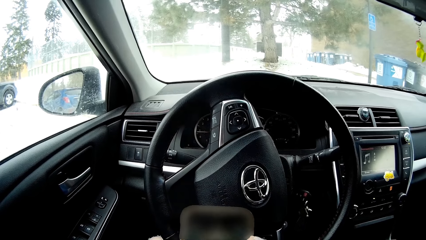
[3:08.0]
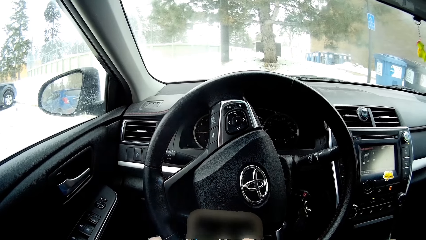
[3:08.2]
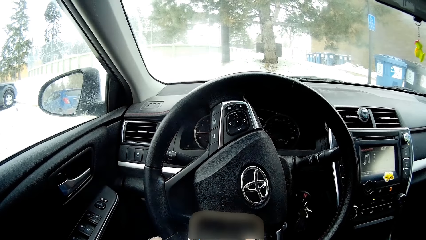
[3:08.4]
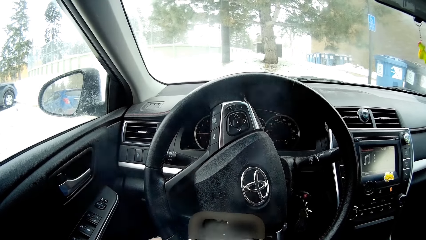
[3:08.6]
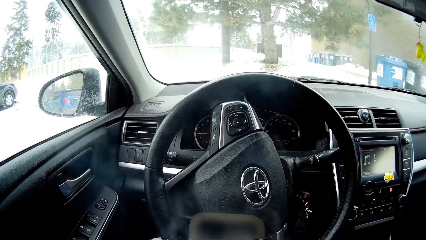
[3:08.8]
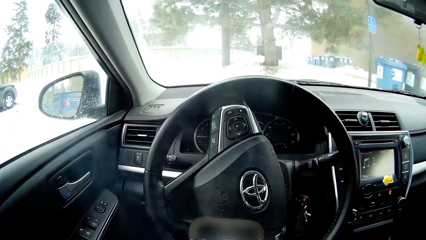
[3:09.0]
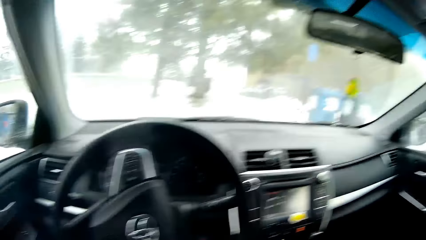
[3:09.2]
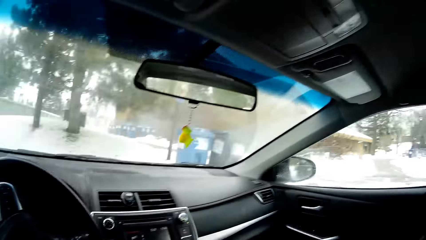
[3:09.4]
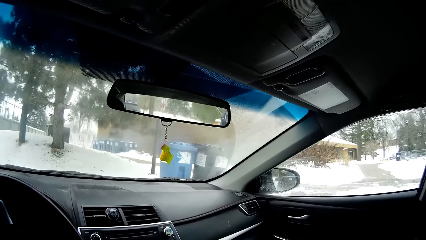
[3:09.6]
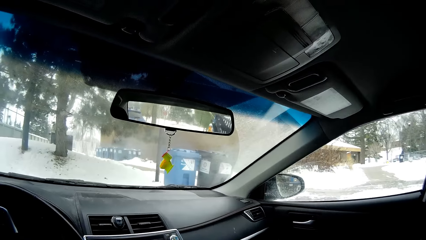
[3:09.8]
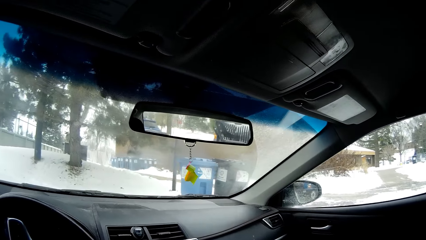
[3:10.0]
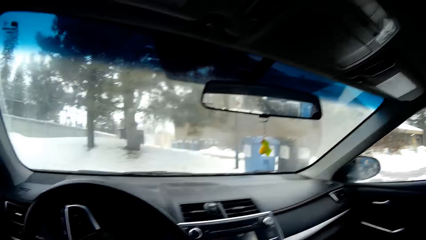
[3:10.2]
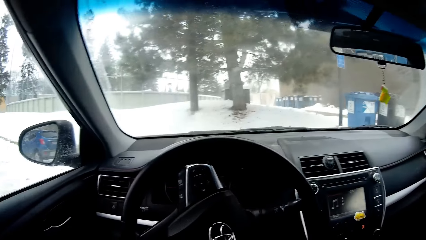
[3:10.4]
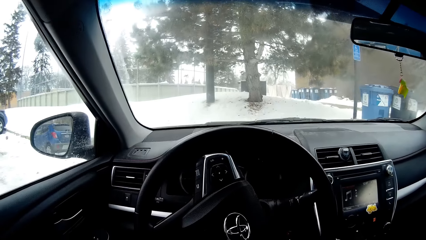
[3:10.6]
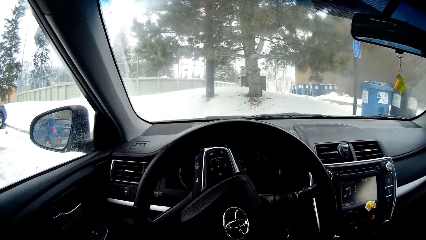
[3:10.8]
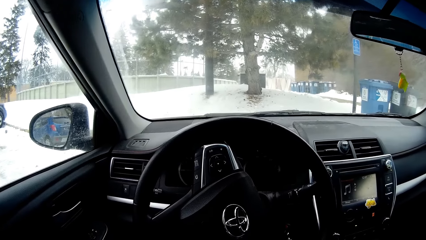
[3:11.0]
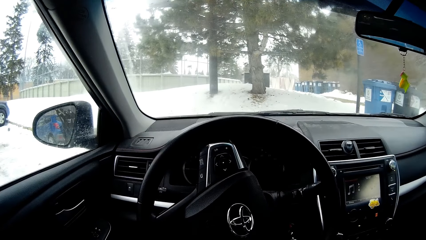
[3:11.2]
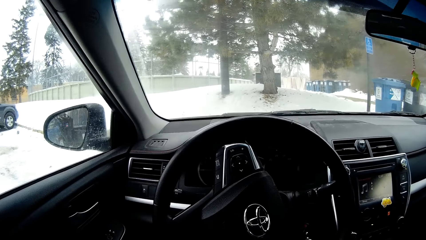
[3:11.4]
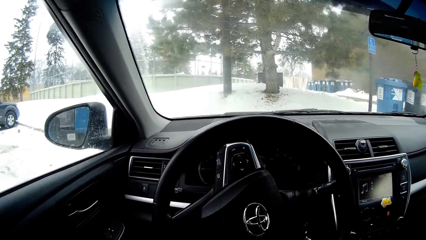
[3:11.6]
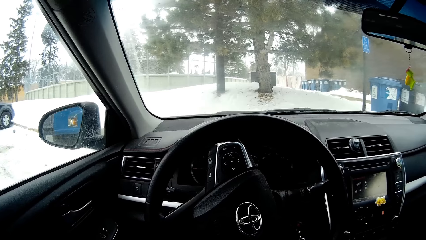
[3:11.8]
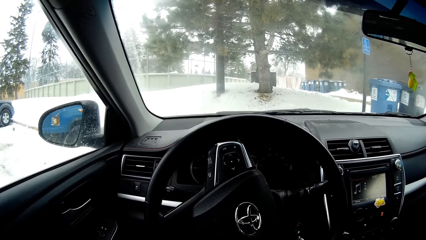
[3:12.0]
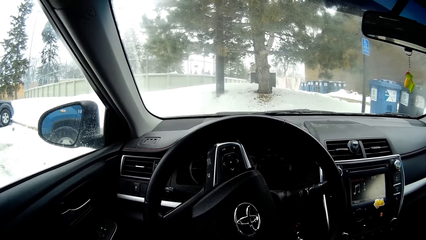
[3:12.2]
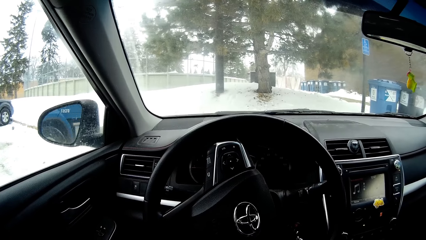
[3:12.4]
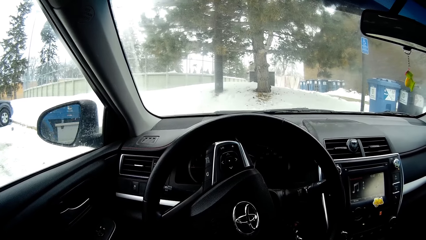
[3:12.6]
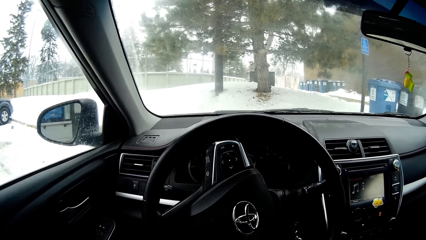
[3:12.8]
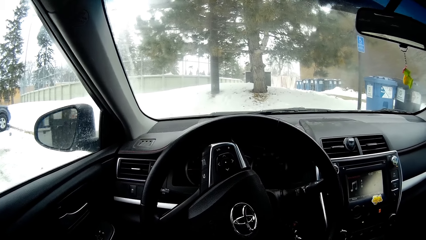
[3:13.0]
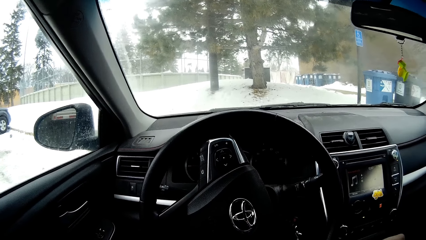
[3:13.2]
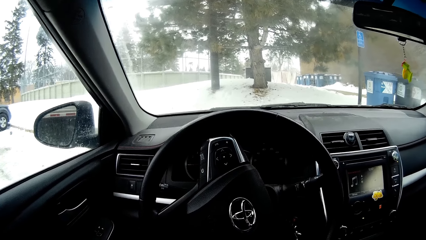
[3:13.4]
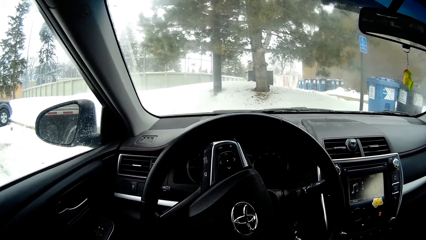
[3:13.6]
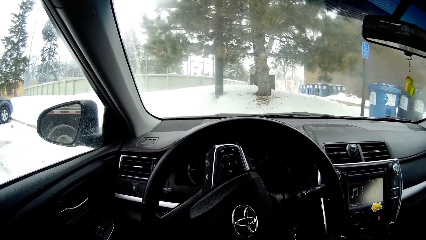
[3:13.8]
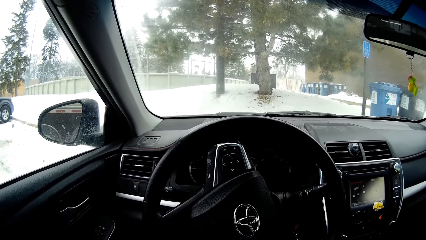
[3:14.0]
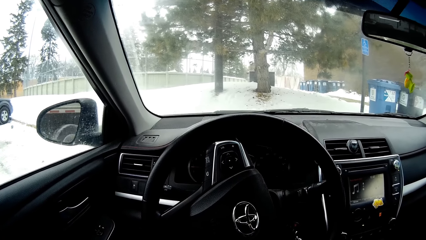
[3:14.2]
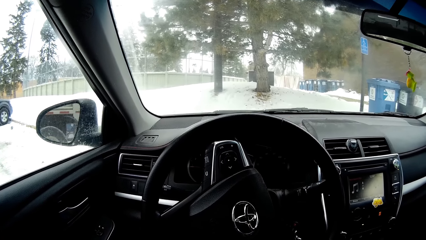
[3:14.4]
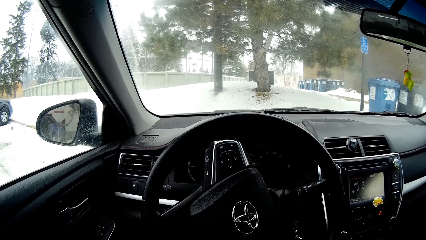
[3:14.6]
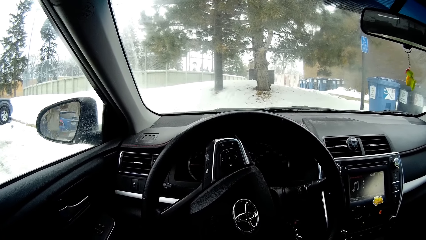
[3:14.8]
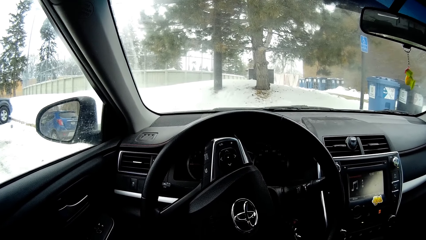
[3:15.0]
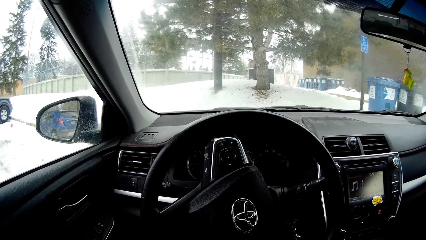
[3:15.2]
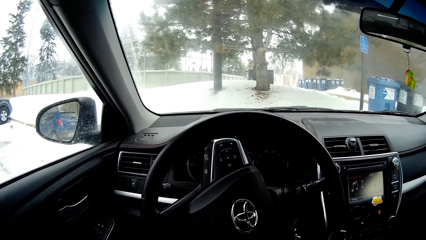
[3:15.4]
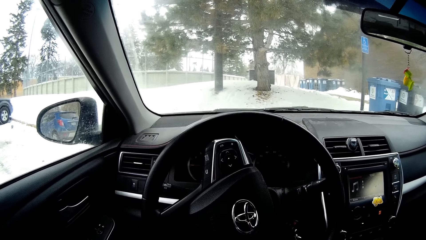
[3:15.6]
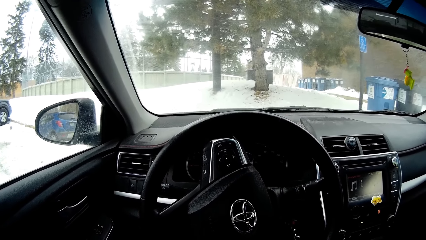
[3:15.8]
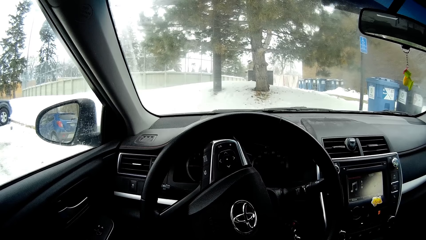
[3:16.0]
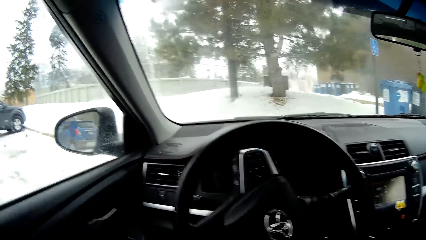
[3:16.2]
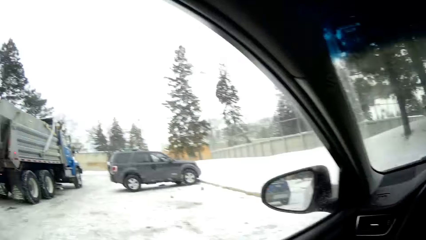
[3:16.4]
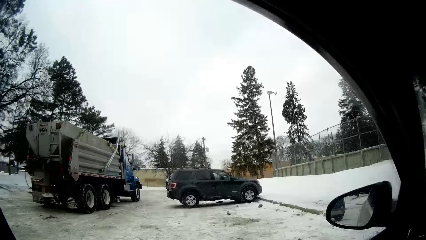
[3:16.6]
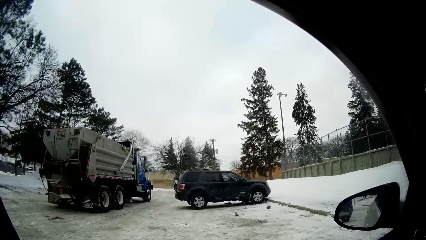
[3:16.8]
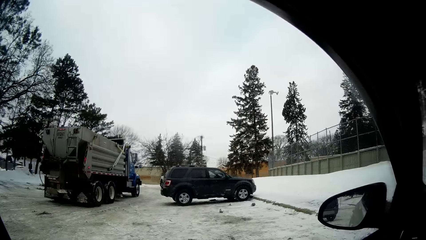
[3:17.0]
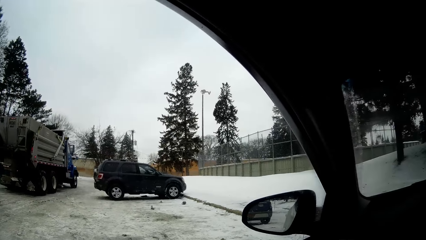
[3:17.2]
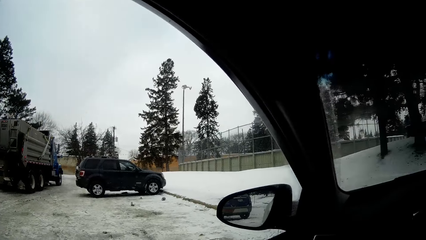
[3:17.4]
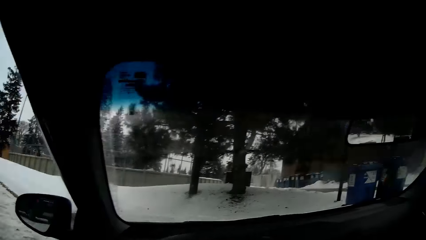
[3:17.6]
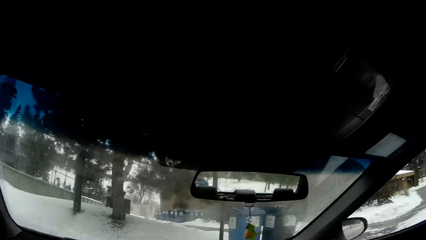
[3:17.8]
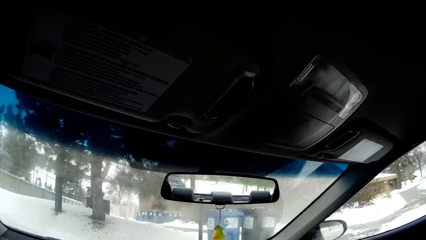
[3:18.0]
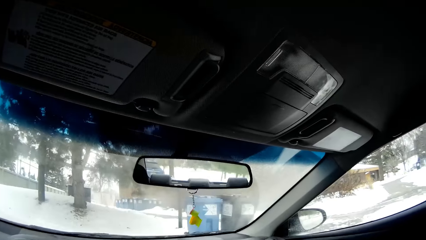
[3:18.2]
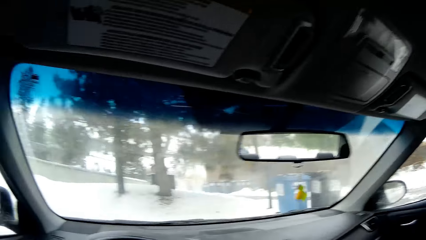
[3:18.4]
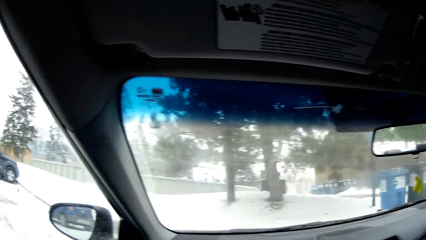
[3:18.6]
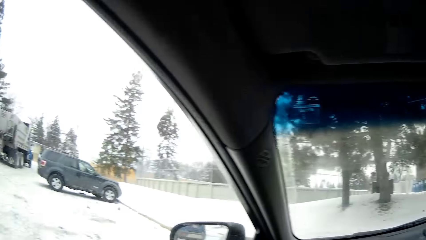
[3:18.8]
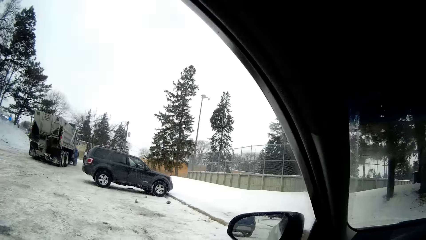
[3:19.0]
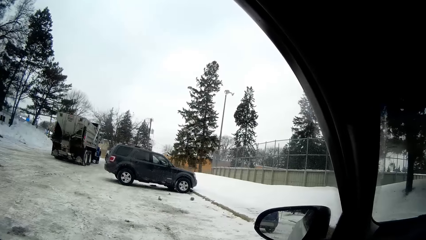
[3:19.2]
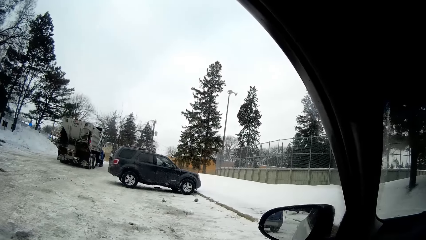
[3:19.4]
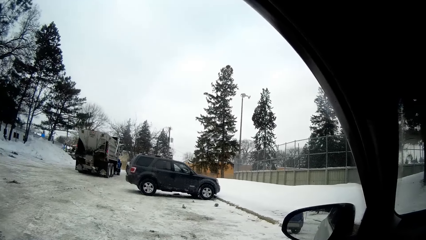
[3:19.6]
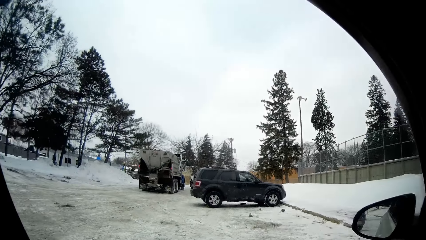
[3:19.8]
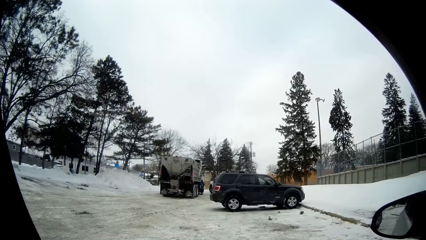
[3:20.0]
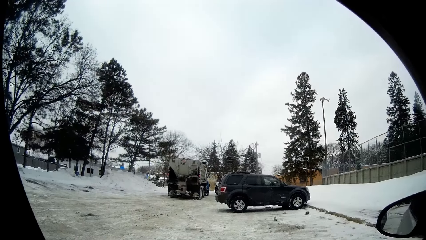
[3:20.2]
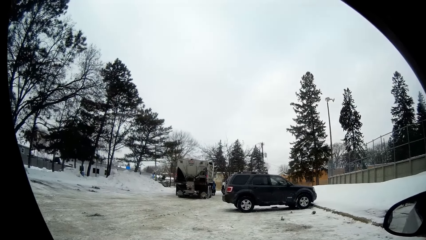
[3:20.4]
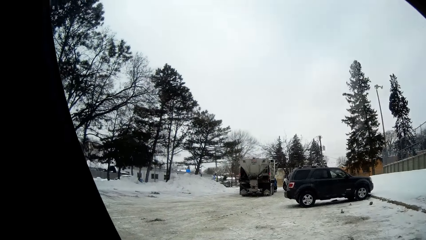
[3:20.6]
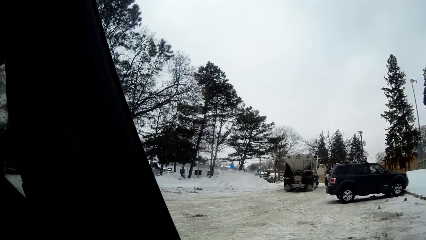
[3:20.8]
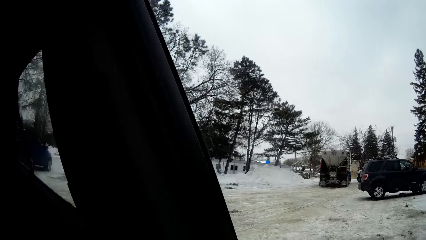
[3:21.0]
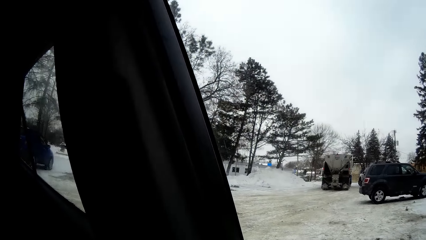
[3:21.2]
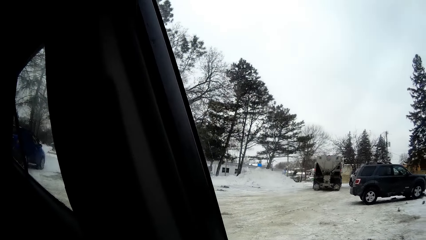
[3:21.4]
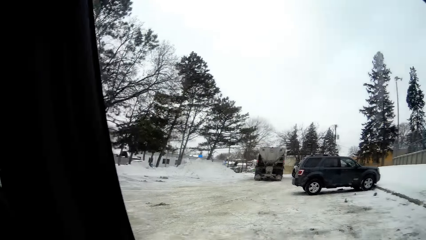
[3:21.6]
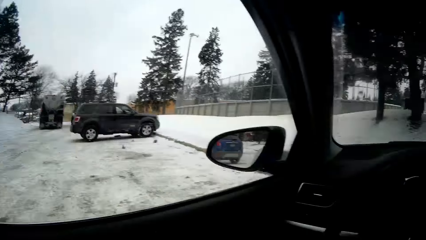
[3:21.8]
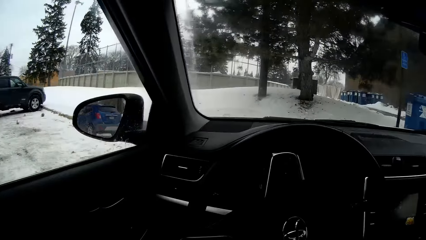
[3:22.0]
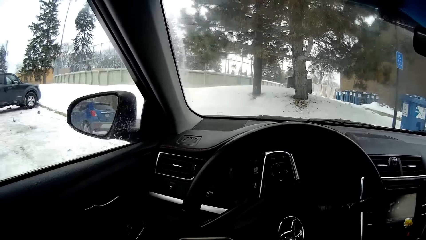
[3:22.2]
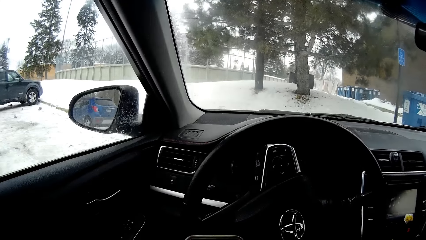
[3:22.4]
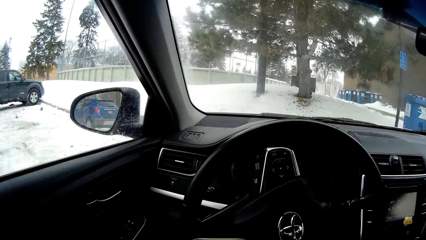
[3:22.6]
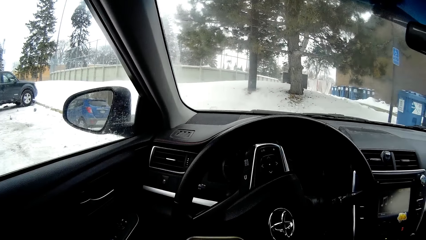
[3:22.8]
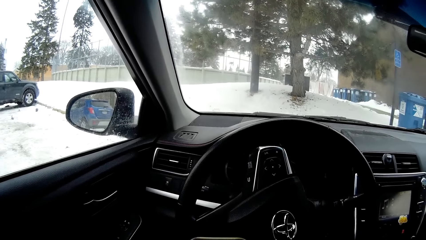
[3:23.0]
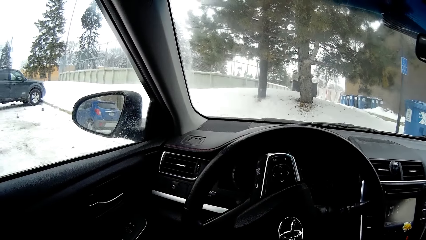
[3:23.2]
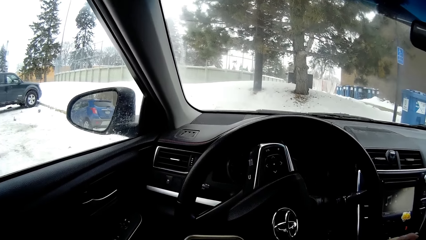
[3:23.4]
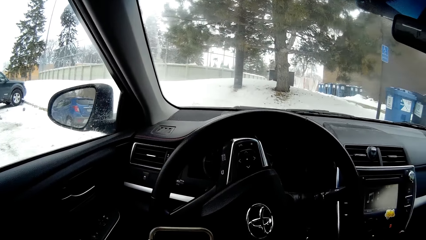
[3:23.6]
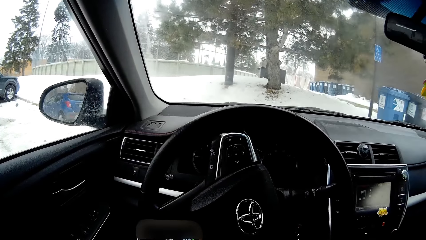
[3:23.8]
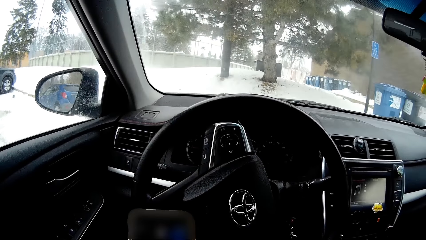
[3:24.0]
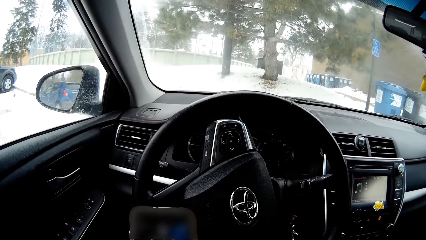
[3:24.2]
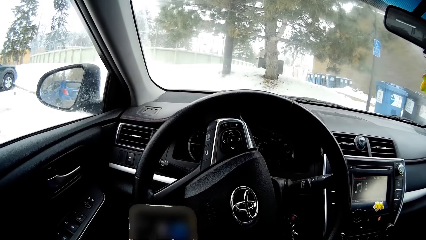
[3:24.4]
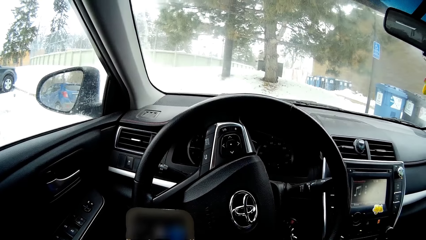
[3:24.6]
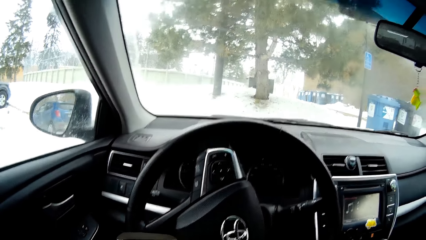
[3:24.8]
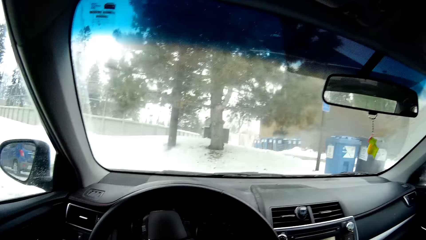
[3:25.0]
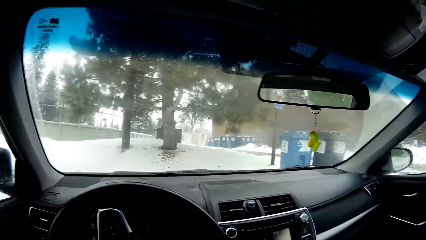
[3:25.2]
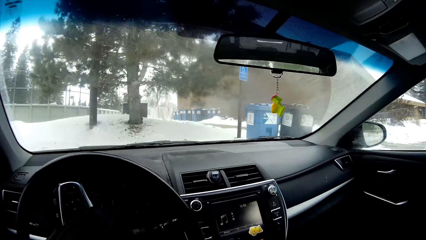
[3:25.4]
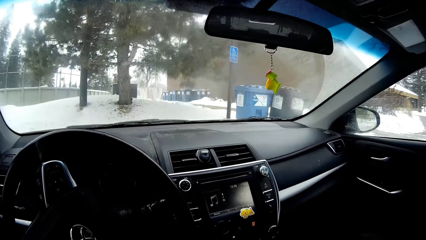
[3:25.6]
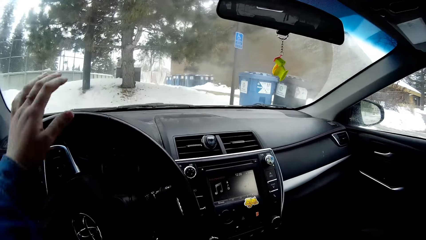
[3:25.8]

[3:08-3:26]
The camera wearer looks around. They operate a phone. They look around.
